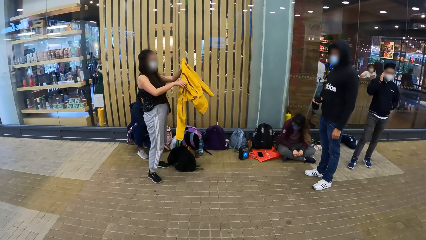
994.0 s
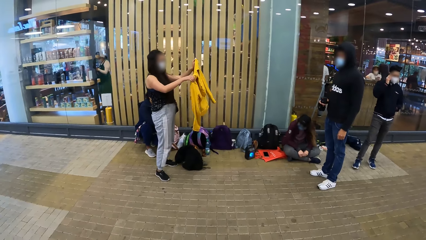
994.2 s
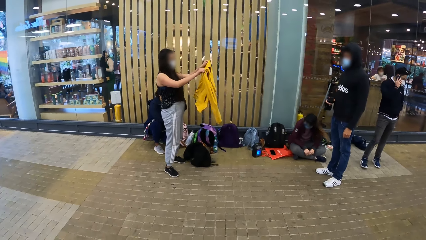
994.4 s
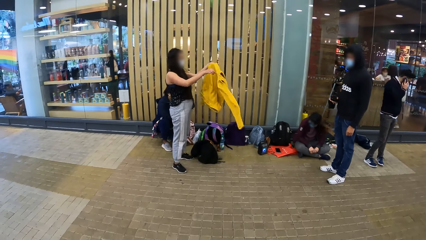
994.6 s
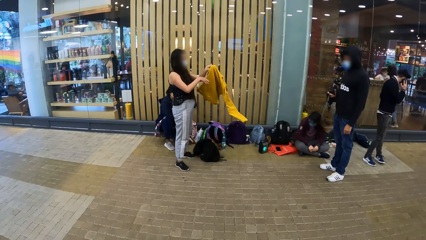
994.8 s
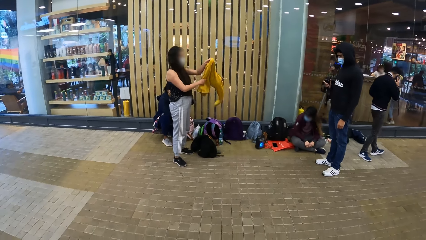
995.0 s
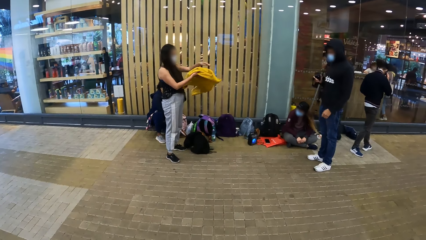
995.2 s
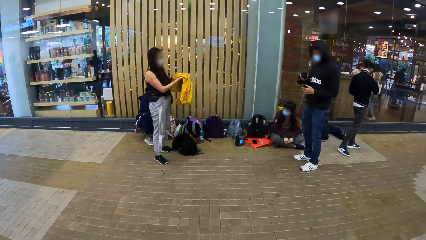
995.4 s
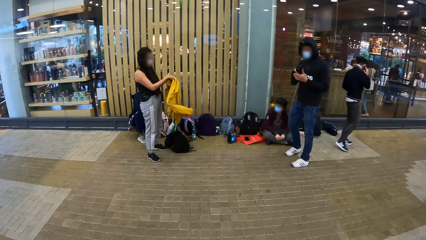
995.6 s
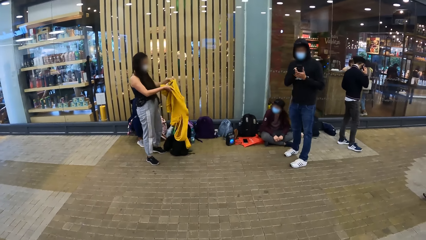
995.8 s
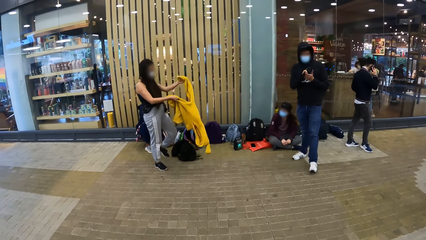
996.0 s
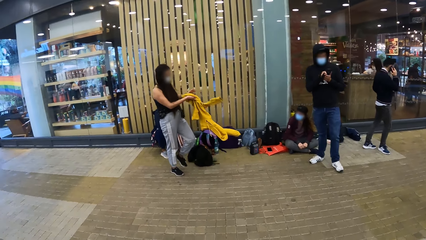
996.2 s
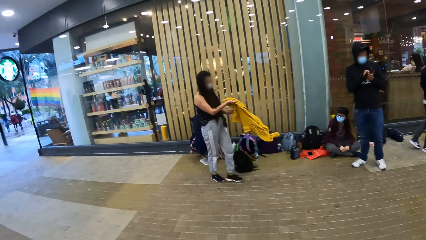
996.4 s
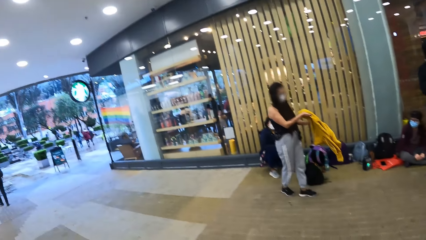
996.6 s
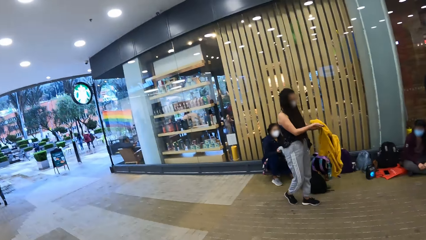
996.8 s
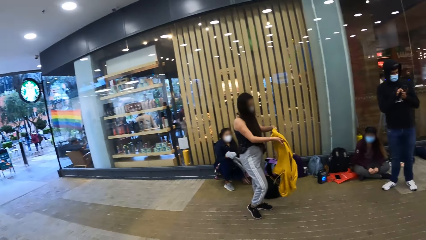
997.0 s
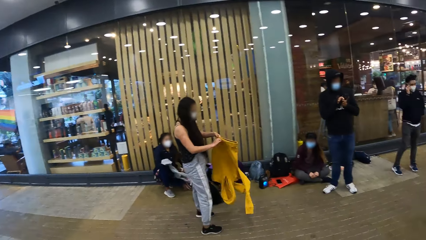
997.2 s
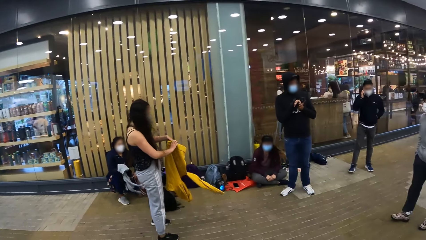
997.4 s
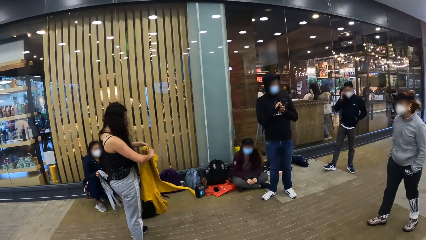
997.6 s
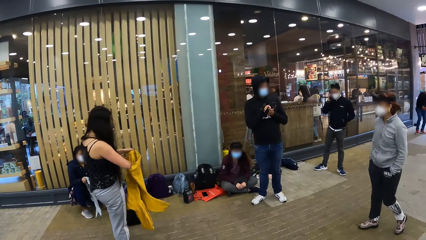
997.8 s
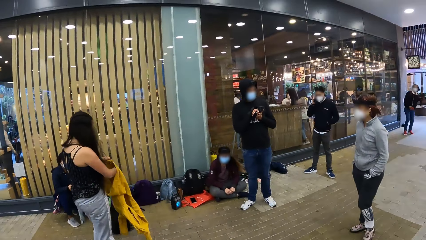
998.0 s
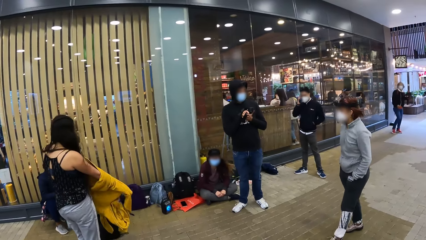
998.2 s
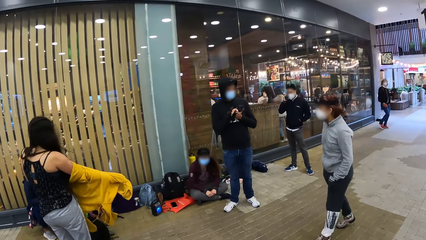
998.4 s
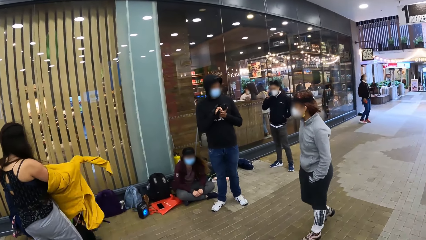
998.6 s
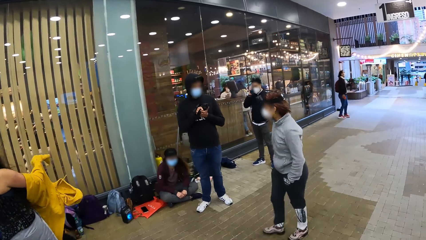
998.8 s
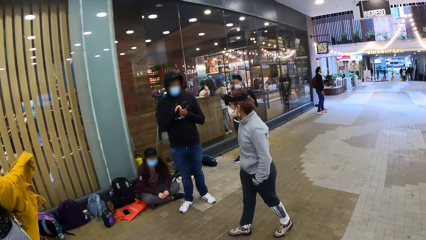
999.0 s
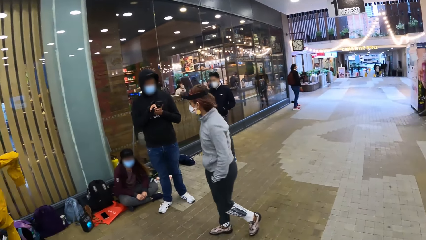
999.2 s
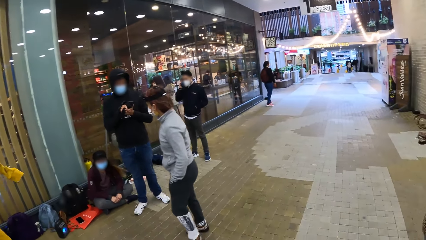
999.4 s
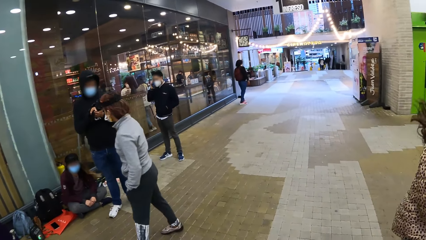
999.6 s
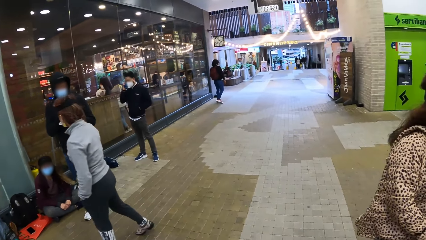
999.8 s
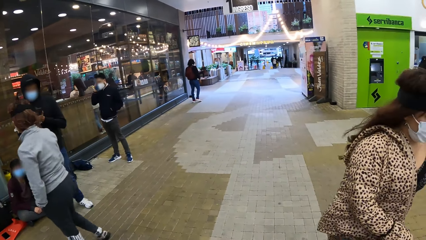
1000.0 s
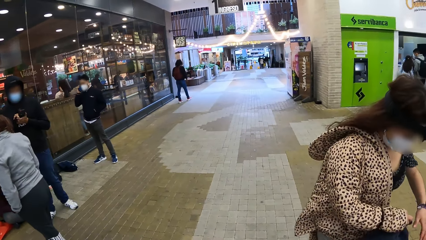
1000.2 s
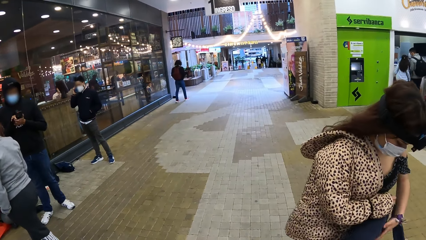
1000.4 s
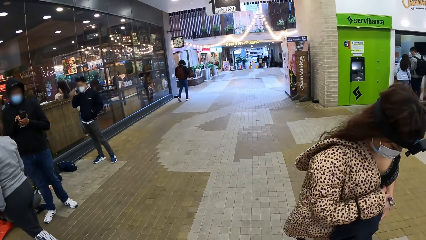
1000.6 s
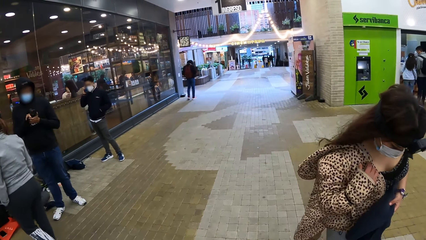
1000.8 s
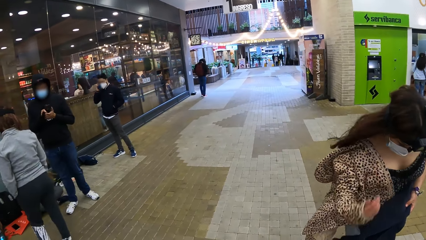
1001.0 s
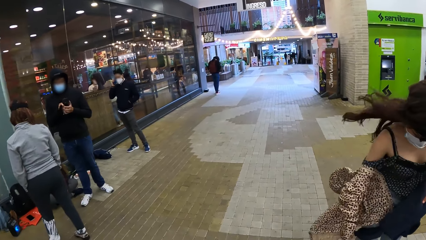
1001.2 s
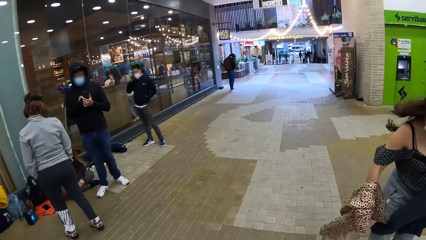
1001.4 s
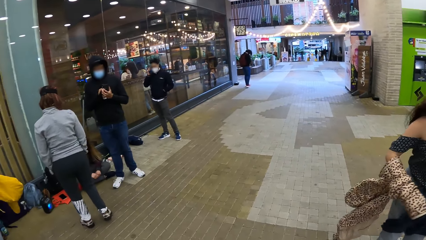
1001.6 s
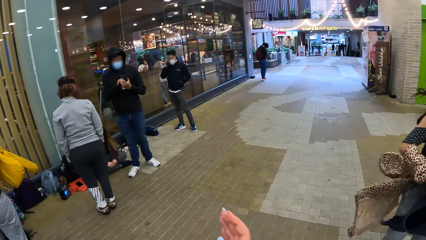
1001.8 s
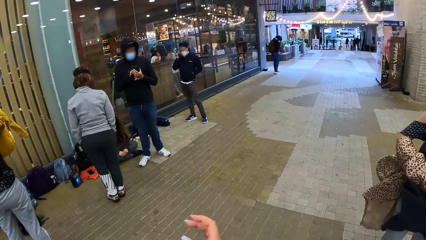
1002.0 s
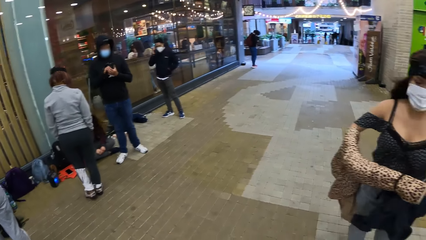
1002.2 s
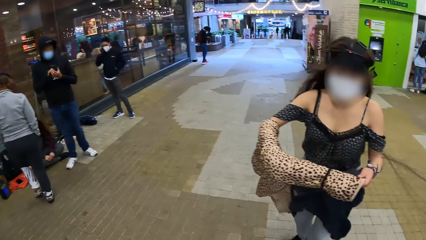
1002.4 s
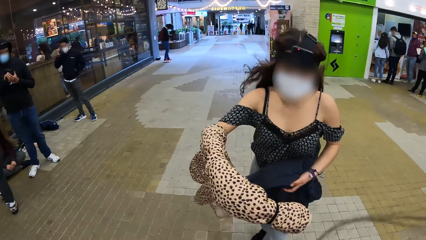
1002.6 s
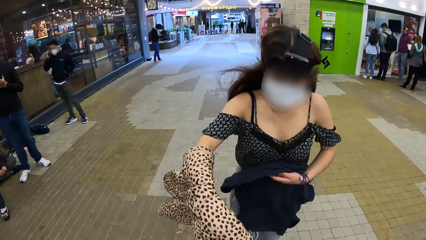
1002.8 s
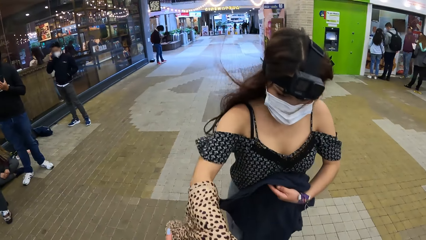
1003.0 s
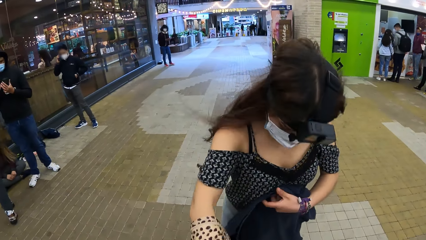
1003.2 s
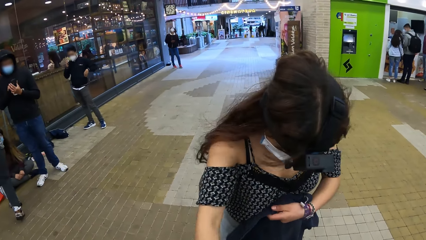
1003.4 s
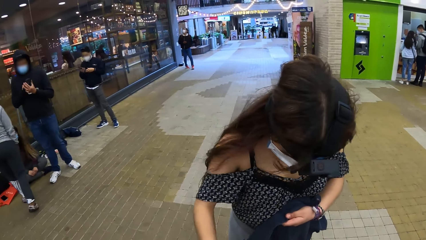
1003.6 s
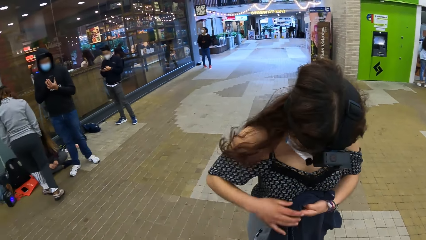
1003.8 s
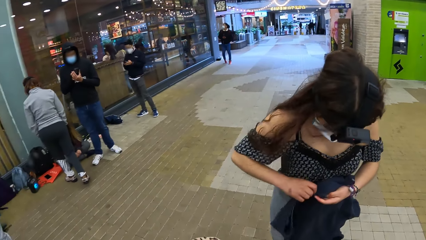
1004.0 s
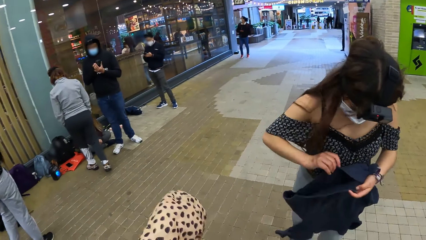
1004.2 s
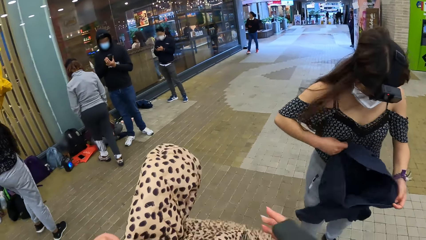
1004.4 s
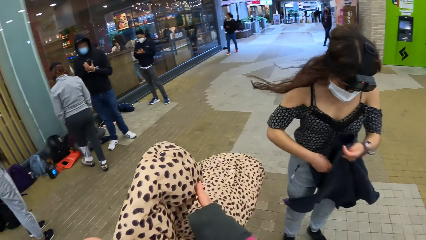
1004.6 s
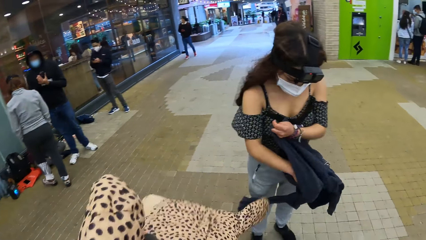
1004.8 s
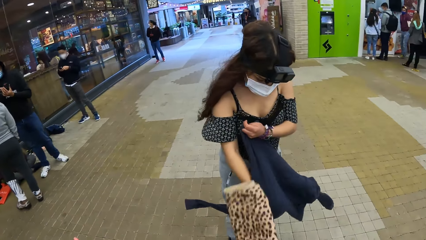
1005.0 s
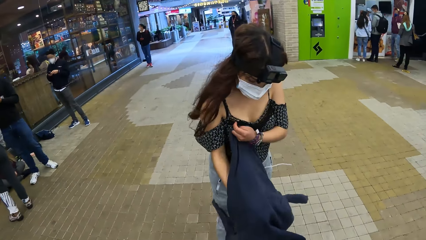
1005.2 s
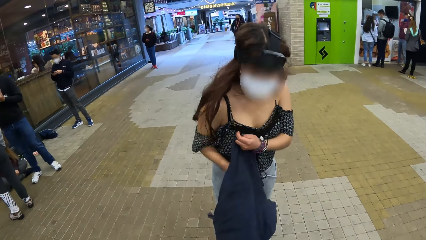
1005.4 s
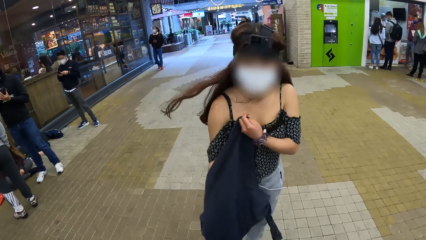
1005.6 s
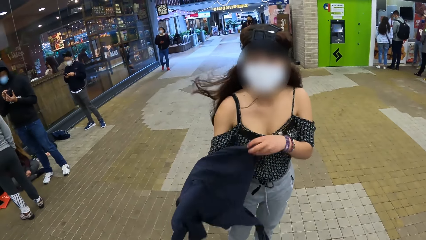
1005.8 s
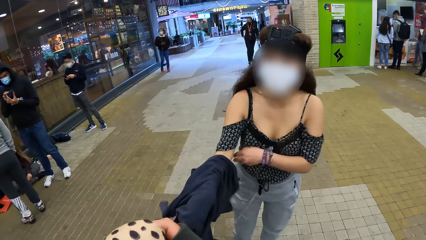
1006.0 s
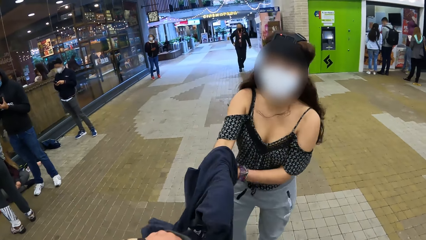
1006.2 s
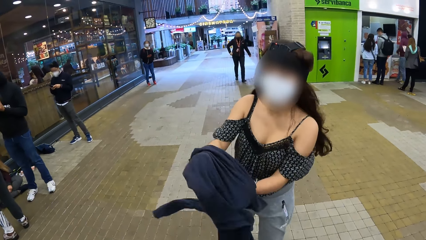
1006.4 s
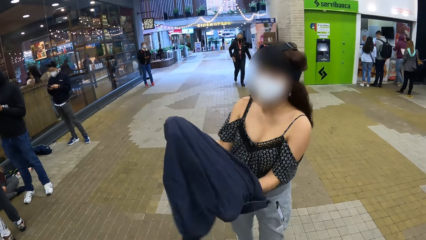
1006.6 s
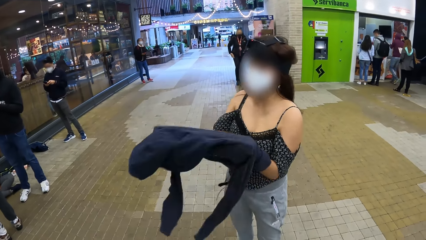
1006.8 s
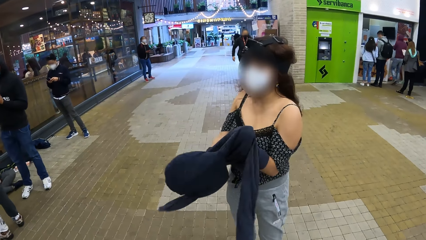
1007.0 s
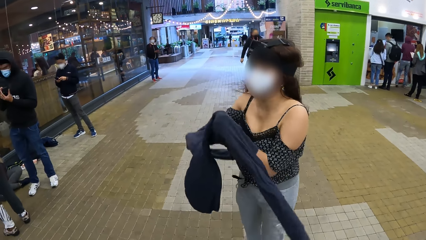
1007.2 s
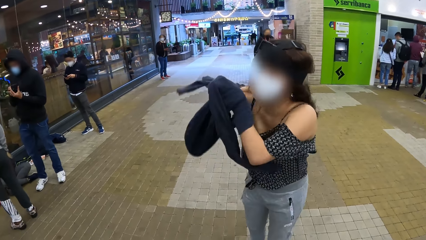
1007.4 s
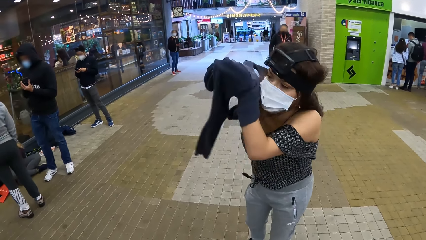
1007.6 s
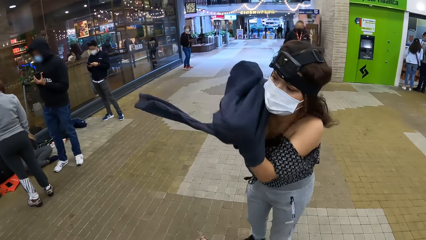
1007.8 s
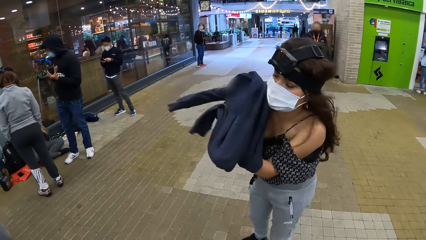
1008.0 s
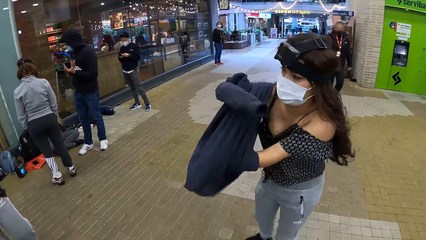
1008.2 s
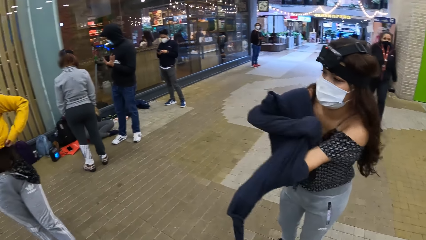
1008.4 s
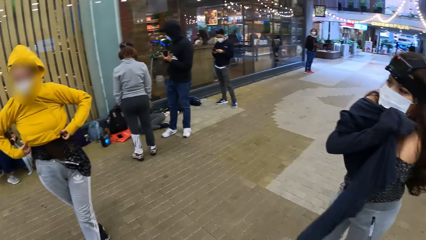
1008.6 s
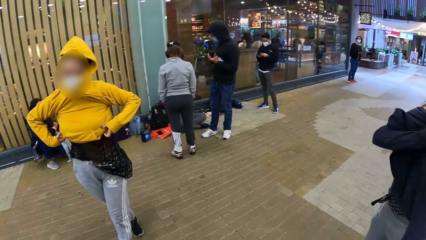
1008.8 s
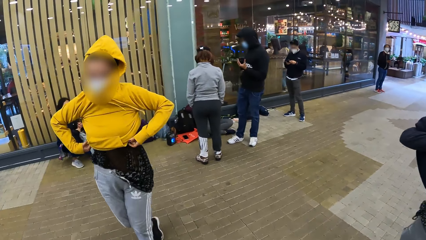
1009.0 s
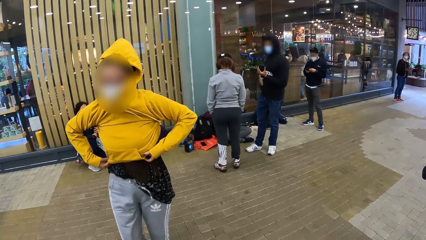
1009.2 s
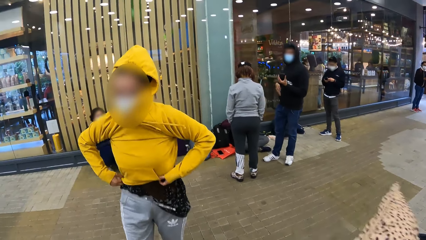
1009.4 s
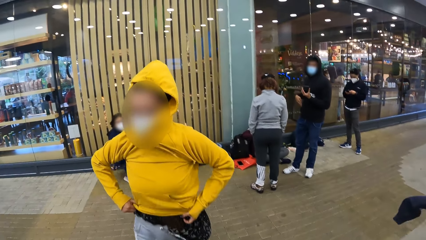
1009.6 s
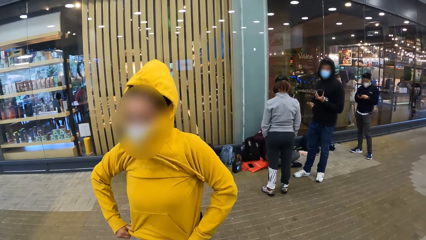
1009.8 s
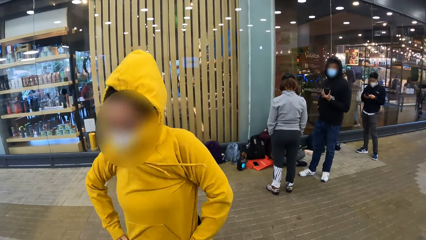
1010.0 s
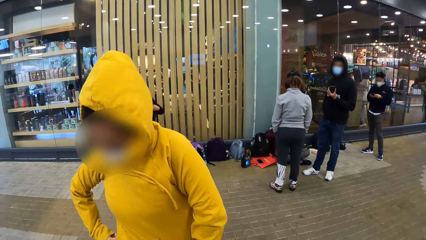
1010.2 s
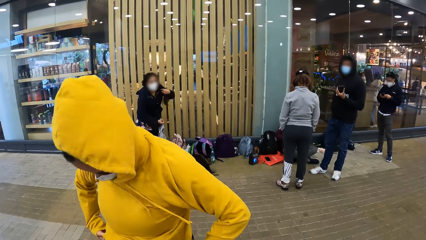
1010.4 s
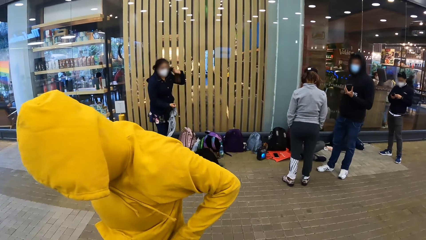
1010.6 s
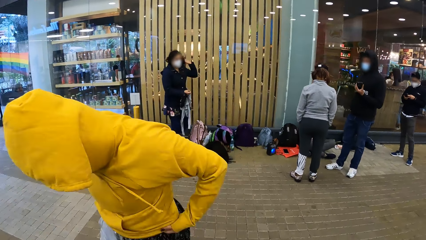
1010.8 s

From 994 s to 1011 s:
A woman holds a jacket. A man holds the camera in his right hand with his left hand. A man uses a phone. The camera wearer looks at the woman. She looks around. She looks at another woman. A woman passes the hoodie from her right hand to her left hand. The camera wearer looks around. She looks at a woman. The woman takes off her jacket with her right hand and pulls the sleeve of her jacket with her left hand. The woman hands her jacket to the camera wearer with her right hand. The camera wearer looks at the woman. She takes the jacket of the woman with her left hand. A man operates the phone with both hands. The woman wears the hoodie with both hands. The camera wearer looks at the woman. Another woman pulls down her hoodie with both hands. The camera wearer looks at another woman.
